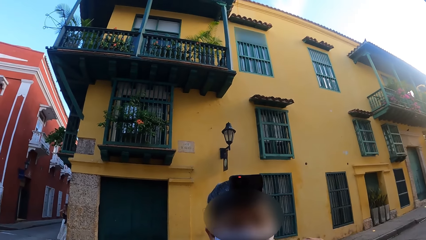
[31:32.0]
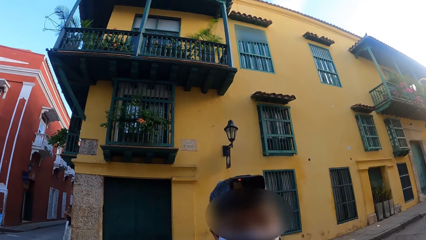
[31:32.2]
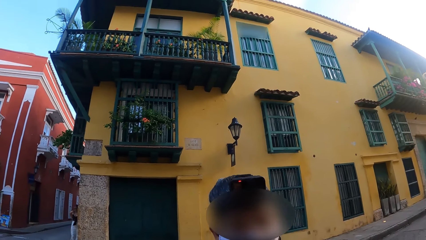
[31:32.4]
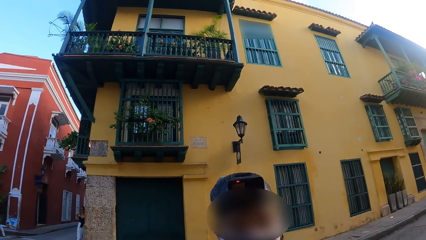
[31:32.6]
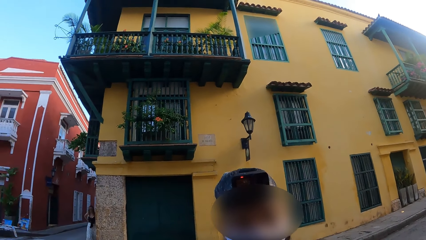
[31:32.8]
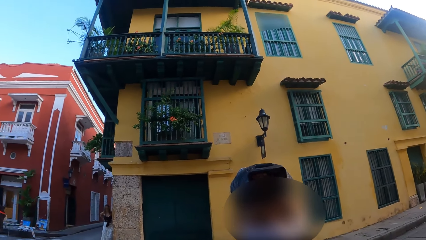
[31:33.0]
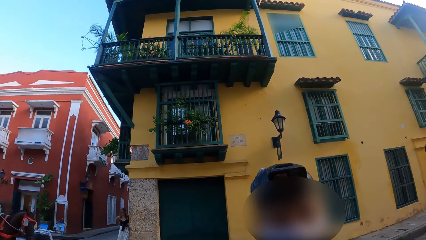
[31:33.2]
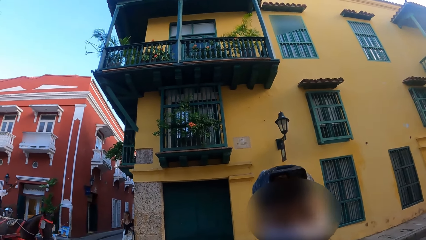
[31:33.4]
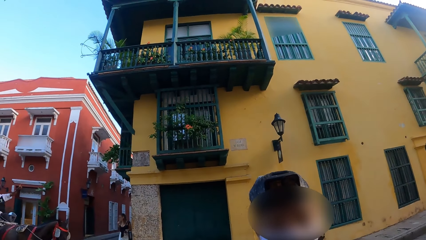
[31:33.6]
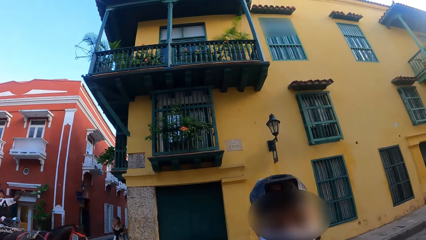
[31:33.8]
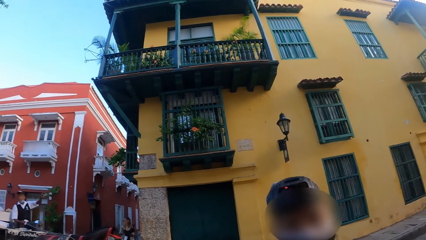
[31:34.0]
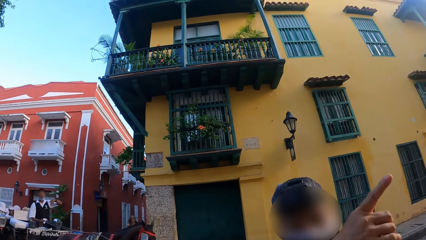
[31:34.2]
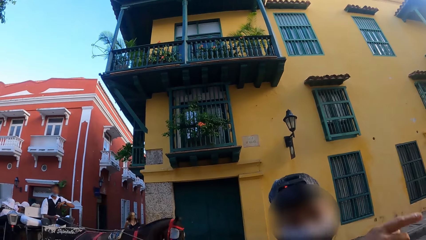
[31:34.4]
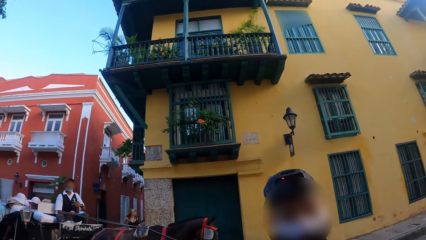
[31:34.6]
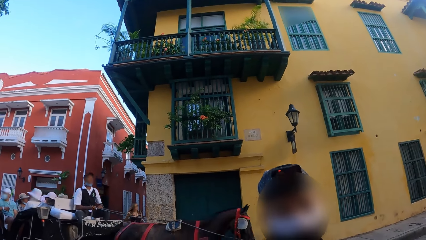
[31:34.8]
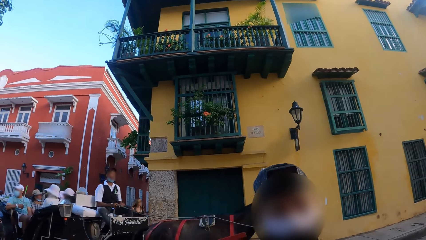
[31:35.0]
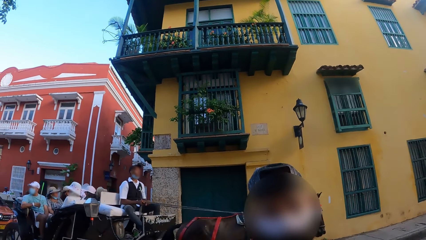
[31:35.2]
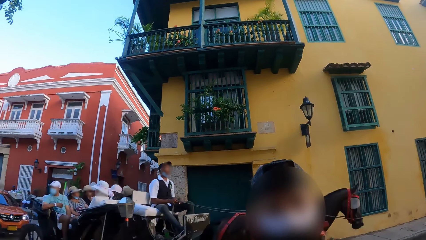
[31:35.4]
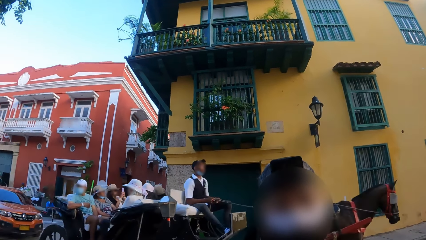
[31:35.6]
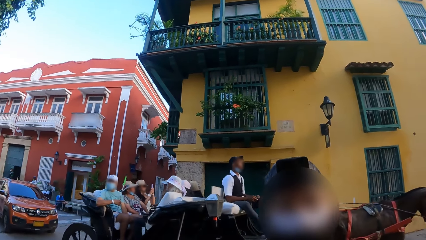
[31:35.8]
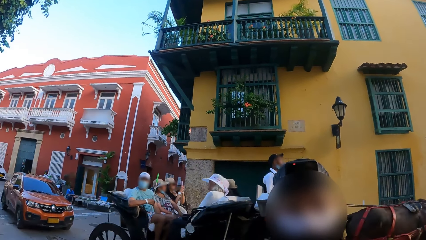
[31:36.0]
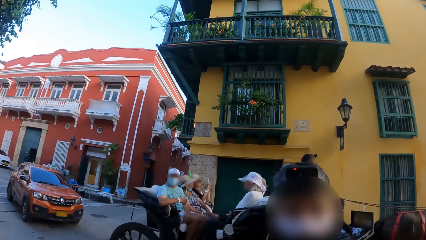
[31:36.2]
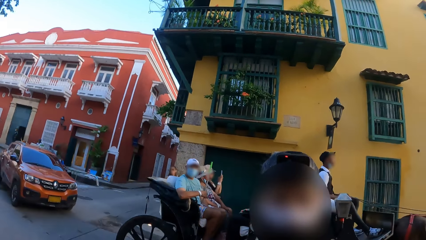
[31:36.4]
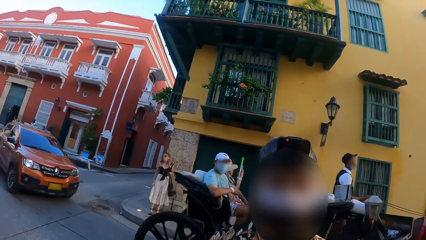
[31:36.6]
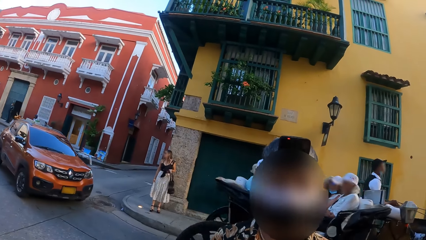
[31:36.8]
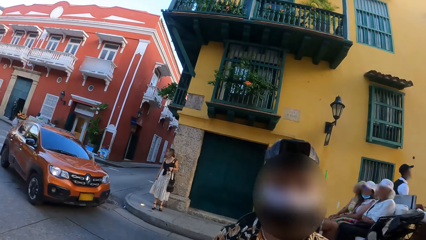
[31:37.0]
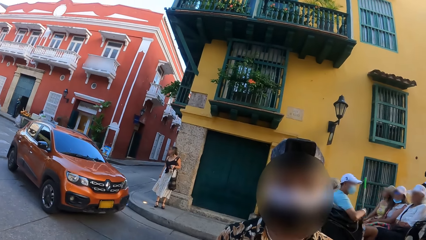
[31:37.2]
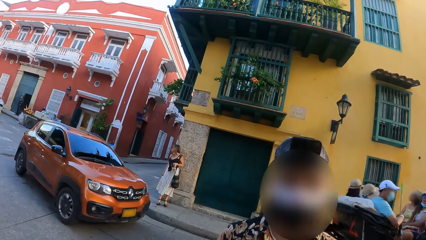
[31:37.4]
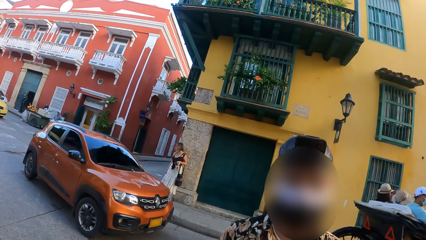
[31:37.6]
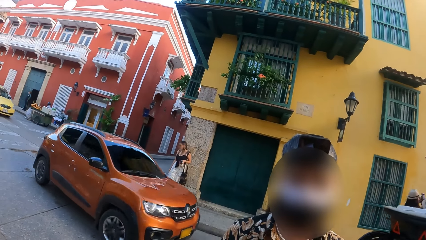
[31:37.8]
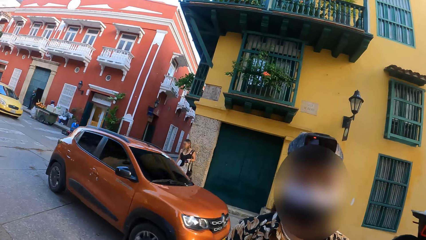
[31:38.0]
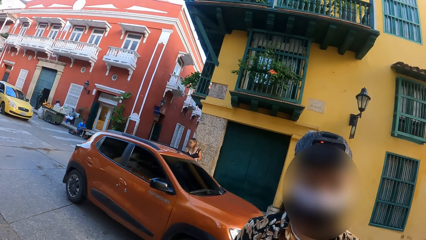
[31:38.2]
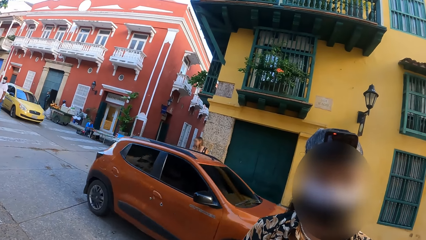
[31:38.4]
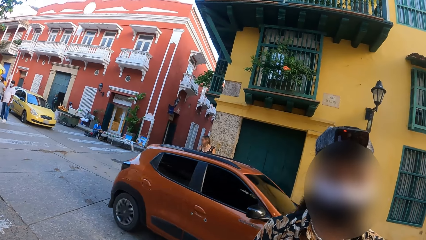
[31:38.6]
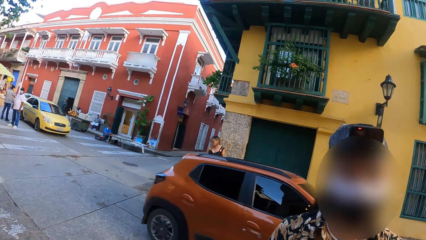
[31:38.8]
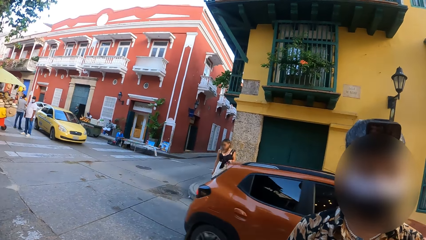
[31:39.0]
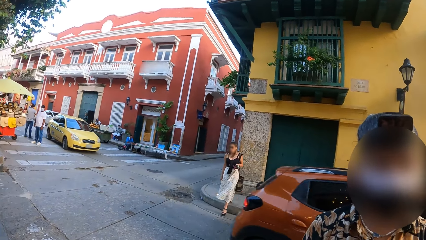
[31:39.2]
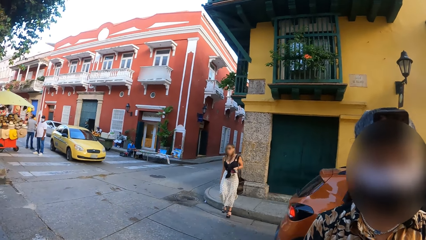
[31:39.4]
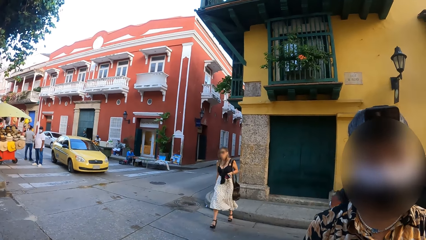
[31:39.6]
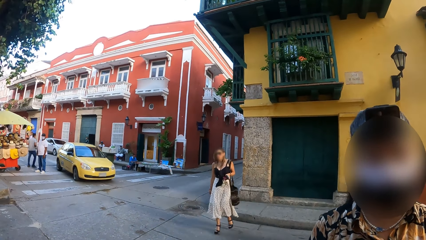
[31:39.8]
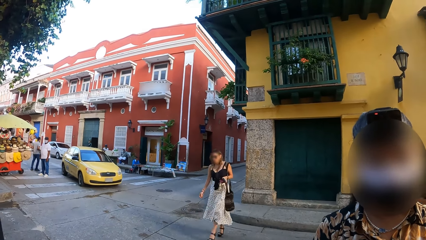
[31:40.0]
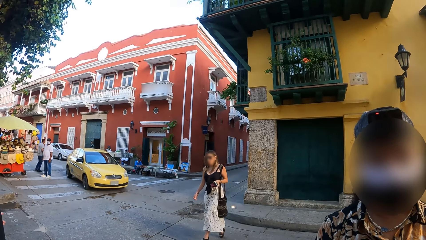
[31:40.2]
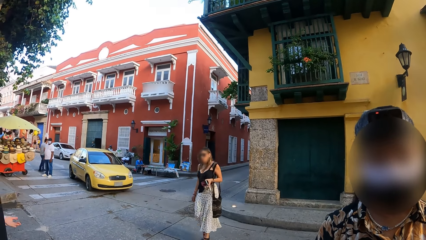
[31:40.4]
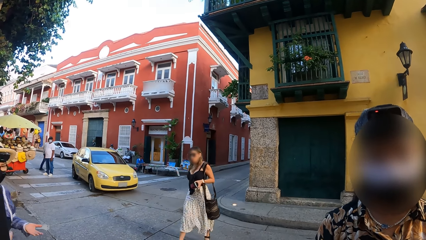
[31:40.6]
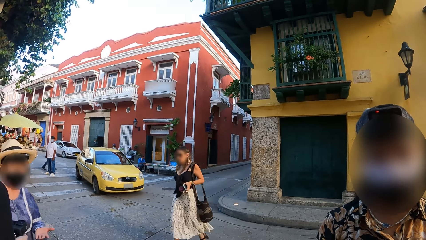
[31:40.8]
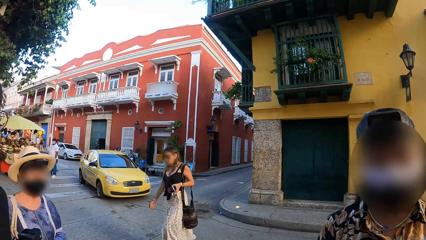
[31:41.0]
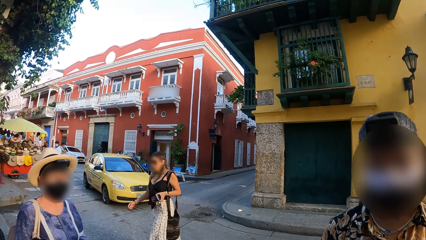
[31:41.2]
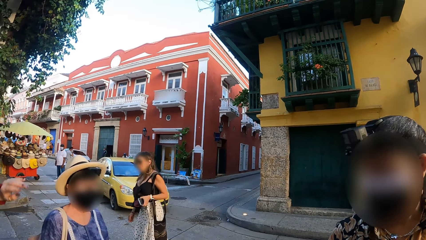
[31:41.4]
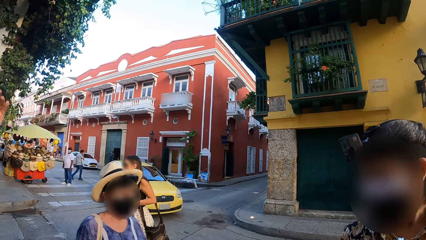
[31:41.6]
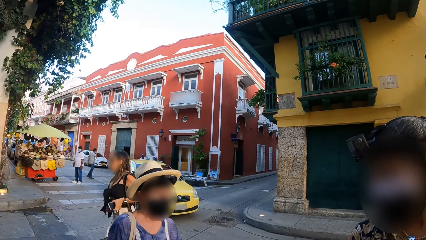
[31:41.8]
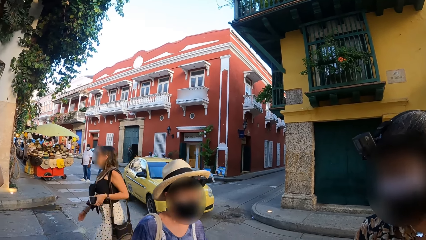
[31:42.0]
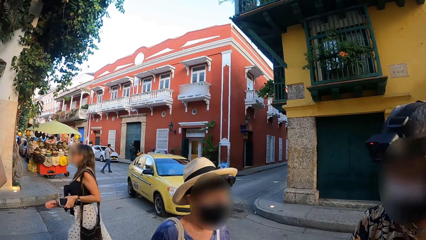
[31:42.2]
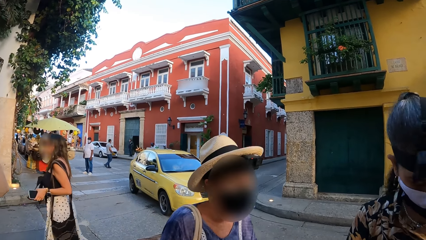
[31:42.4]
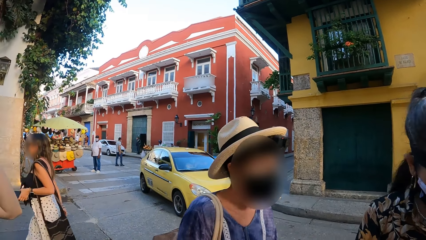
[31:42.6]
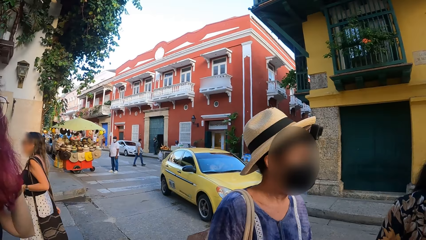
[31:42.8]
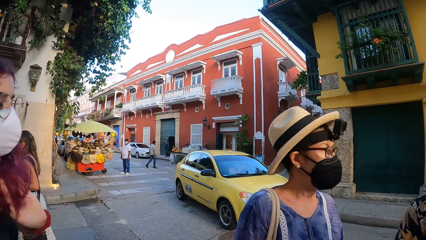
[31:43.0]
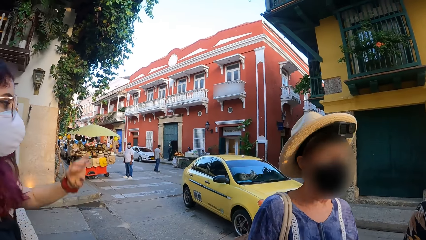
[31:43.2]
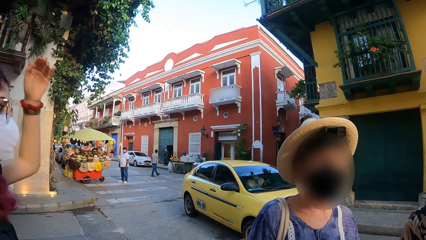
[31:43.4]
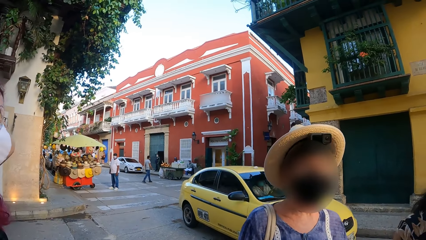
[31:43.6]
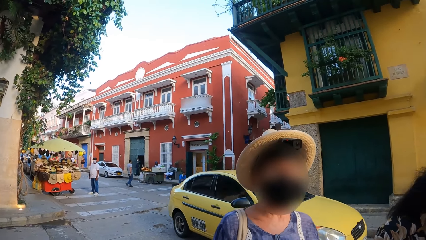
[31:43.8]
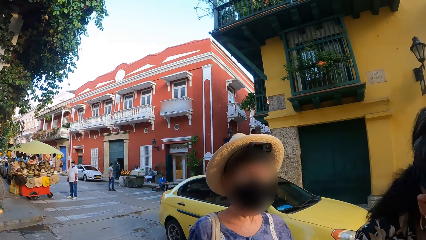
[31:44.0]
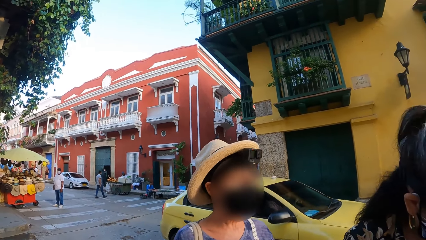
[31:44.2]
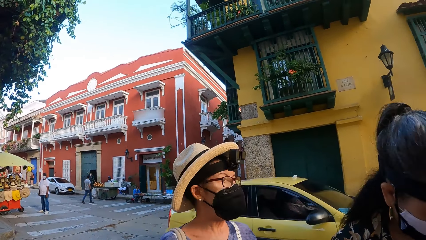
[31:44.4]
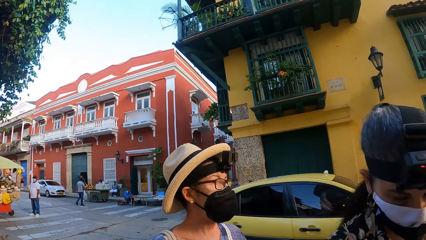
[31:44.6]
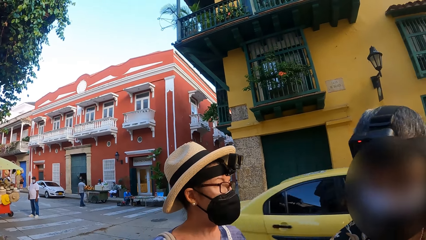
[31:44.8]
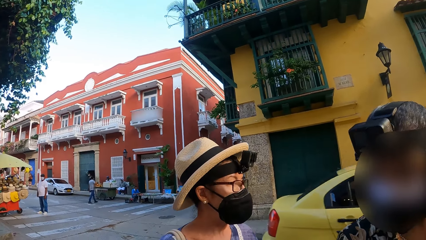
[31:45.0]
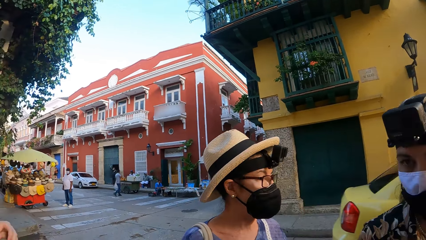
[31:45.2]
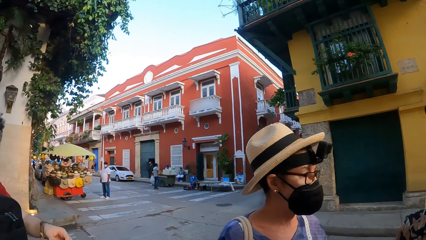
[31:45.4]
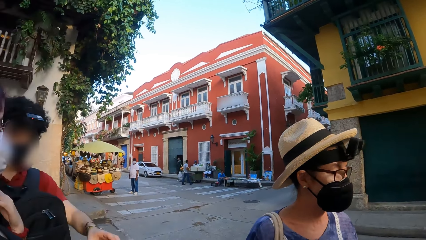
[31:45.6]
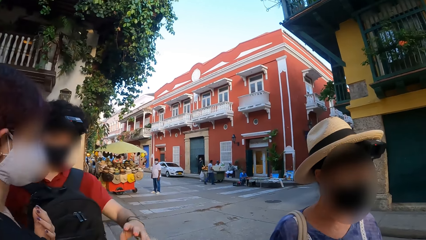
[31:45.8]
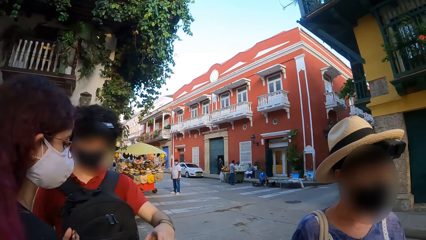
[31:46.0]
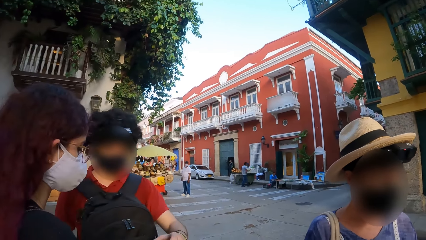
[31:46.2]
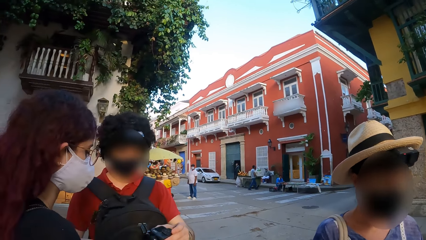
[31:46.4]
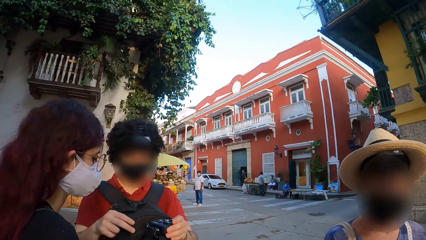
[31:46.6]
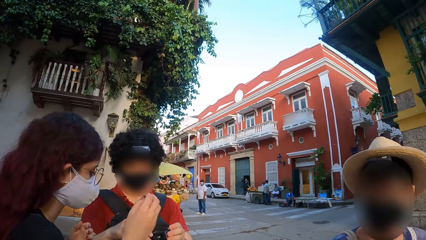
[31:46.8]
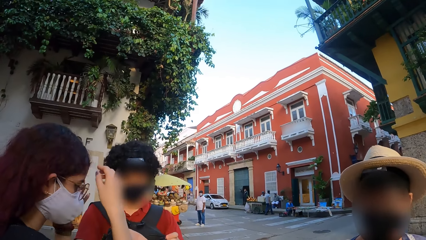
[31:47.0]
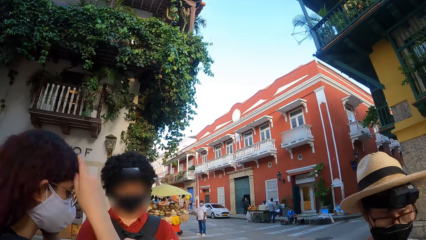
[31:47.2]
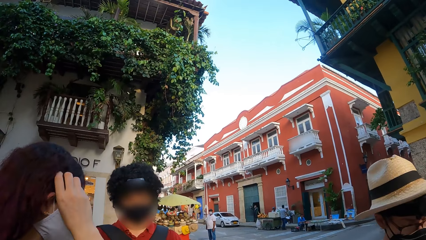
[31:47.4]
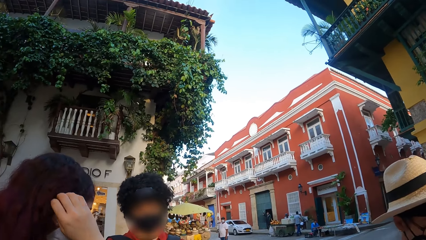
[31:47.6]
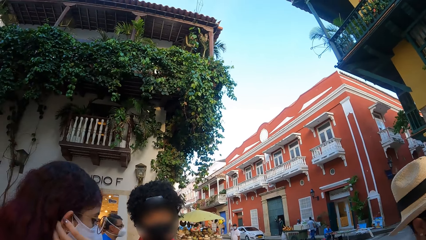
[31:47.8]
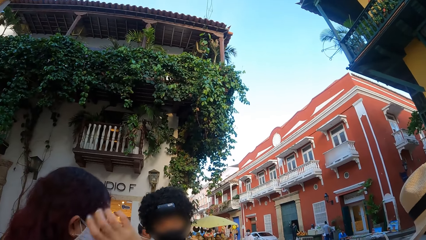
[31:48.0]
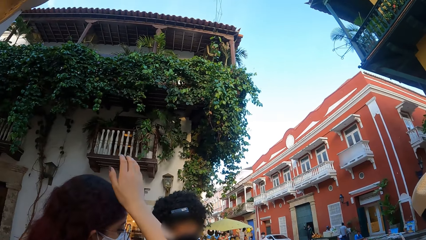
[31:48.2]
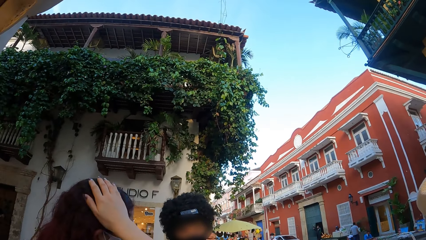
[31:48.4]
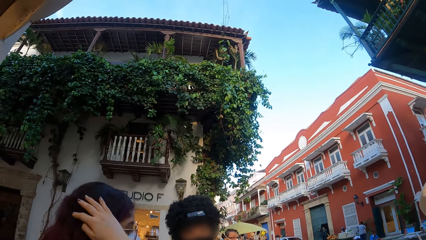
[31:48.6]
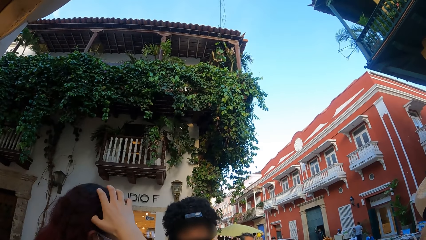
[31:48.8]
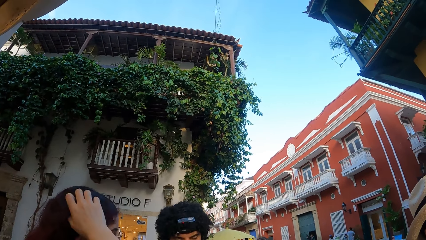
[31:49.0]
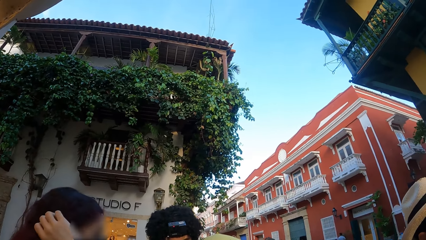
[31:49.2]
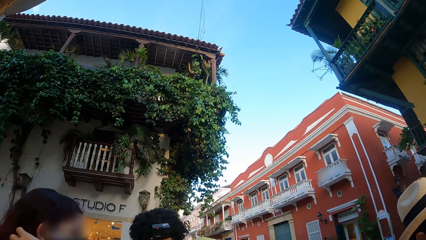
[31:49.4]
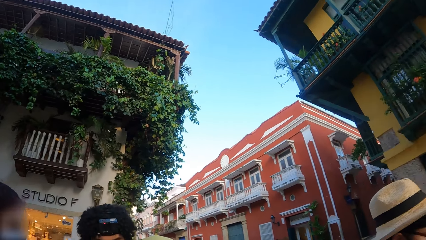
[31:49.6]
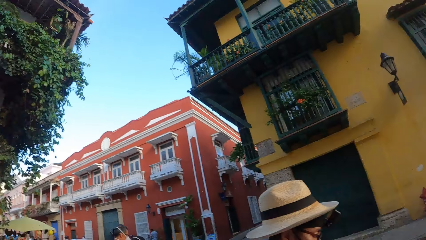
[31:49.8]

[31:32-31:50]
The camera wearer looks at a woman. They look around the road. A man stands before the camera wearer. The woman stands in front of the camera wearer. The woman touches her hair.
